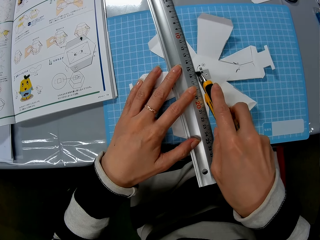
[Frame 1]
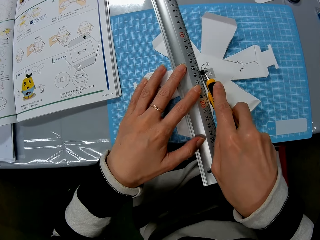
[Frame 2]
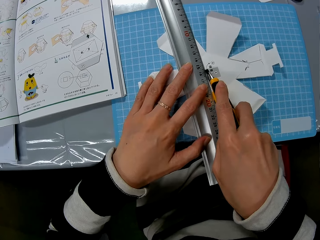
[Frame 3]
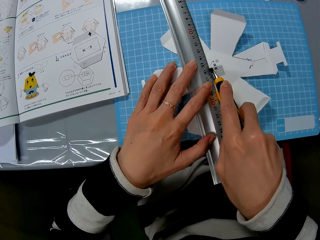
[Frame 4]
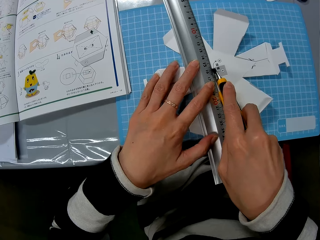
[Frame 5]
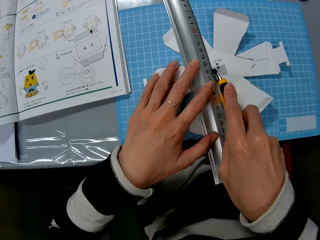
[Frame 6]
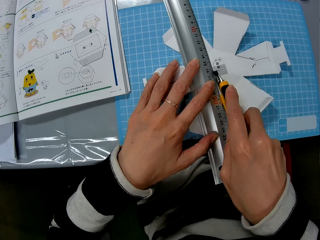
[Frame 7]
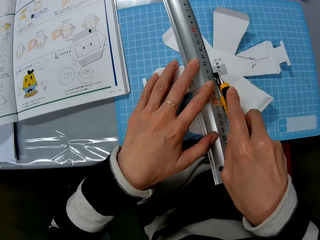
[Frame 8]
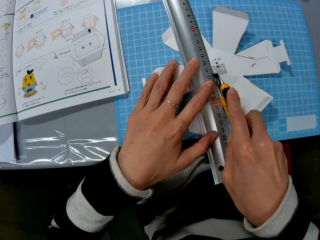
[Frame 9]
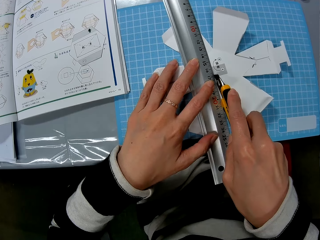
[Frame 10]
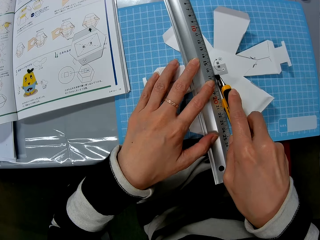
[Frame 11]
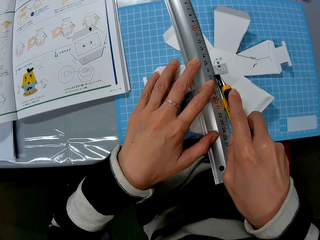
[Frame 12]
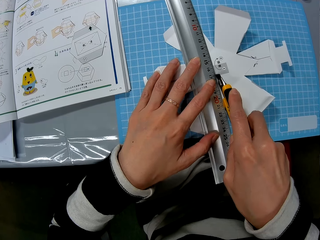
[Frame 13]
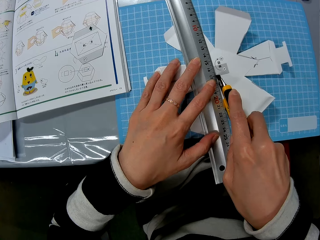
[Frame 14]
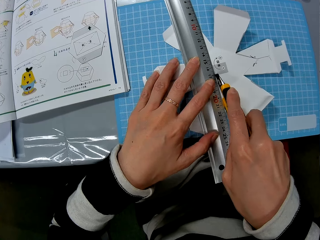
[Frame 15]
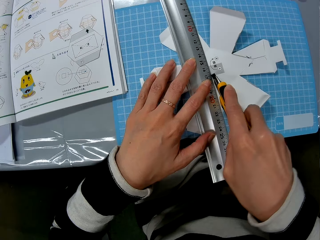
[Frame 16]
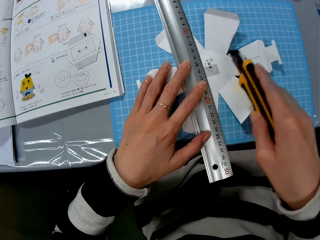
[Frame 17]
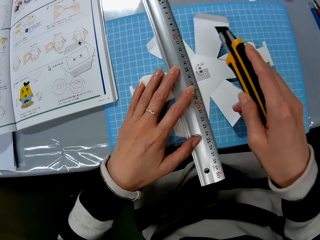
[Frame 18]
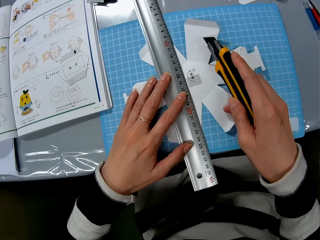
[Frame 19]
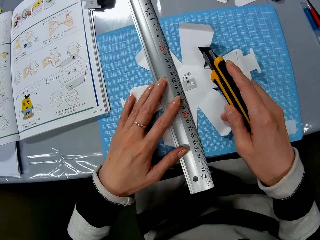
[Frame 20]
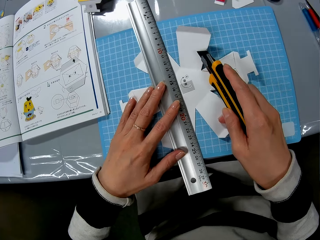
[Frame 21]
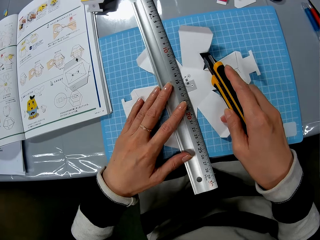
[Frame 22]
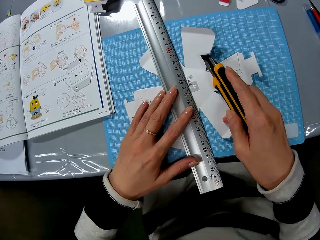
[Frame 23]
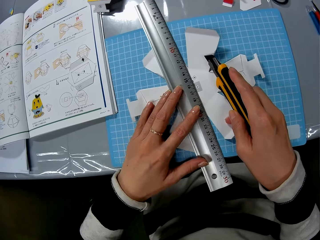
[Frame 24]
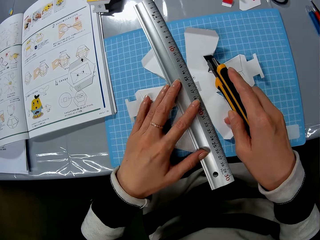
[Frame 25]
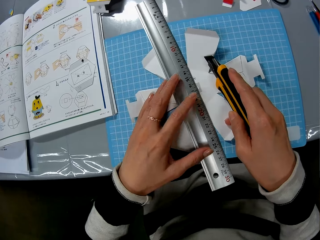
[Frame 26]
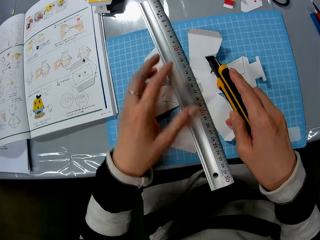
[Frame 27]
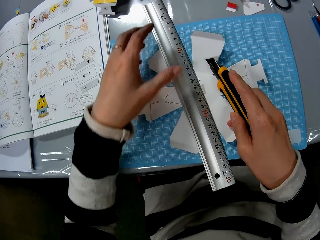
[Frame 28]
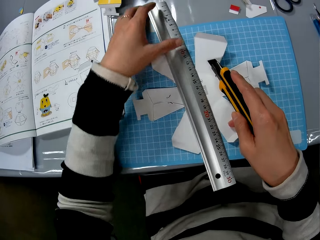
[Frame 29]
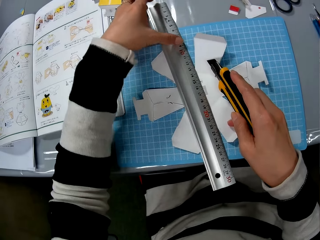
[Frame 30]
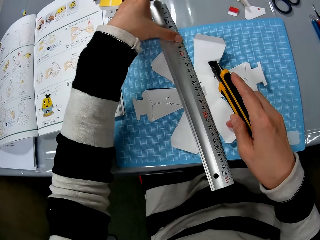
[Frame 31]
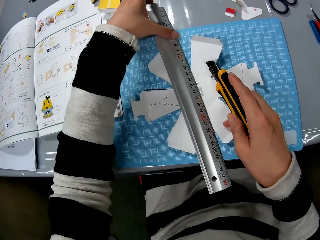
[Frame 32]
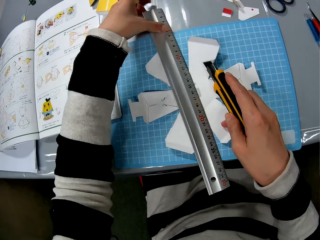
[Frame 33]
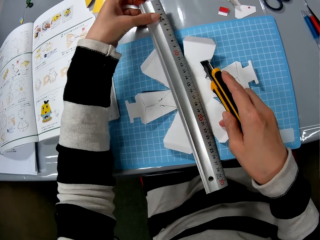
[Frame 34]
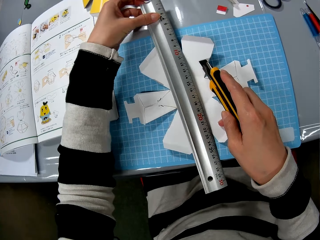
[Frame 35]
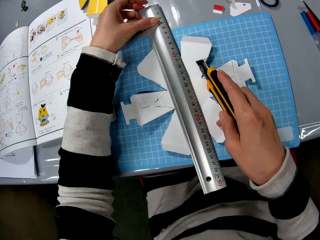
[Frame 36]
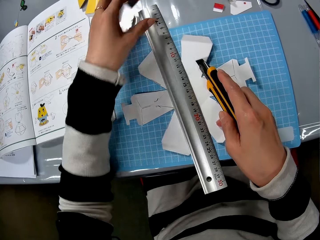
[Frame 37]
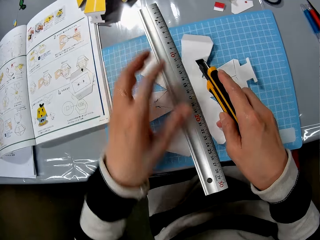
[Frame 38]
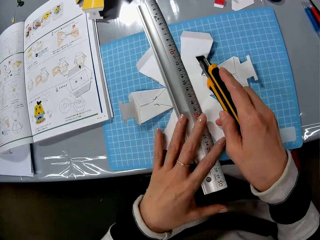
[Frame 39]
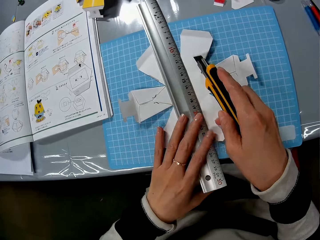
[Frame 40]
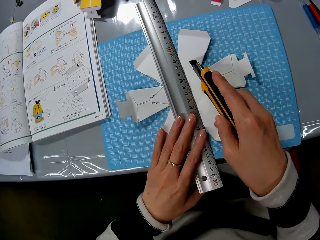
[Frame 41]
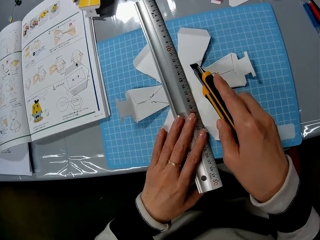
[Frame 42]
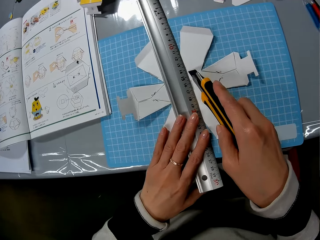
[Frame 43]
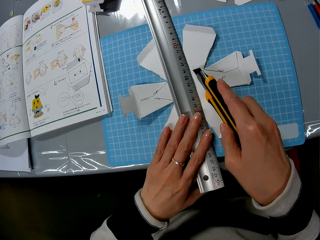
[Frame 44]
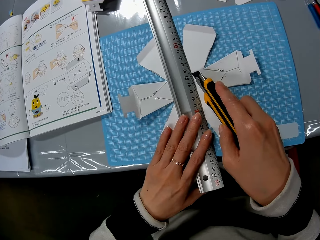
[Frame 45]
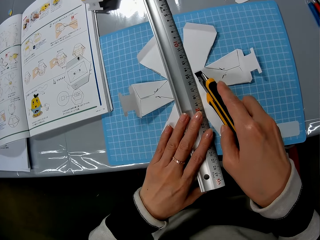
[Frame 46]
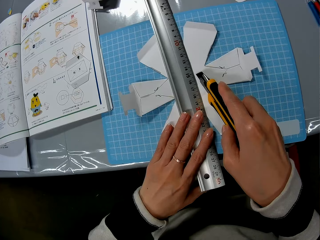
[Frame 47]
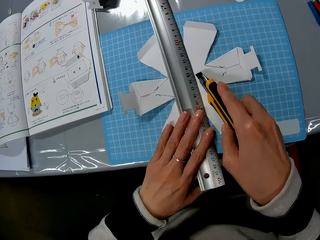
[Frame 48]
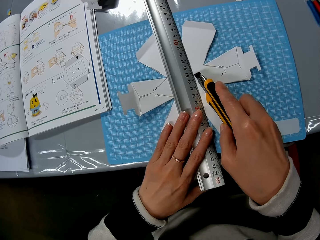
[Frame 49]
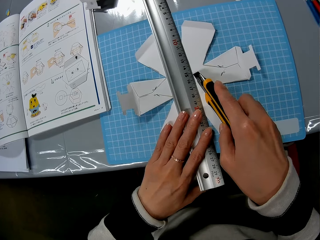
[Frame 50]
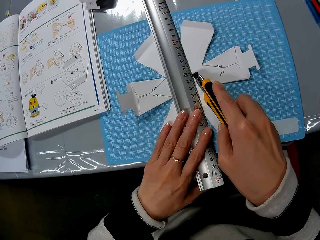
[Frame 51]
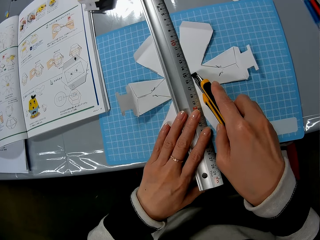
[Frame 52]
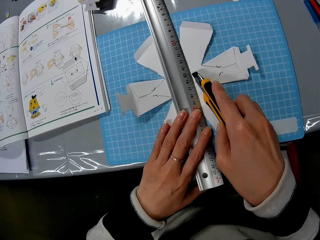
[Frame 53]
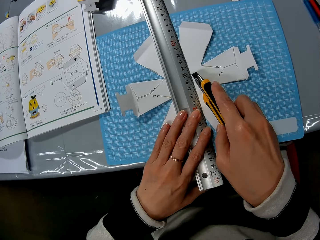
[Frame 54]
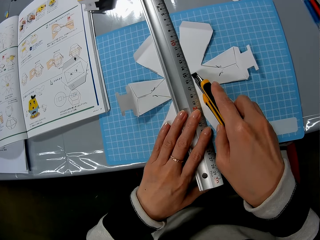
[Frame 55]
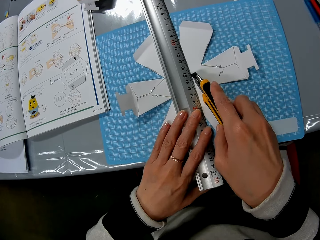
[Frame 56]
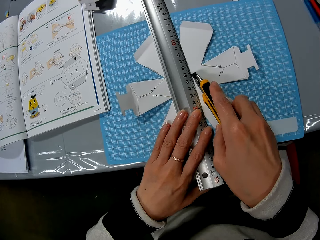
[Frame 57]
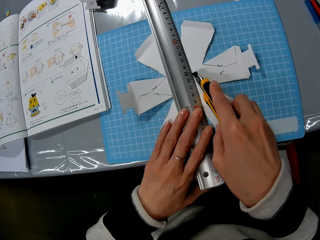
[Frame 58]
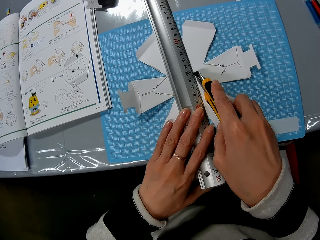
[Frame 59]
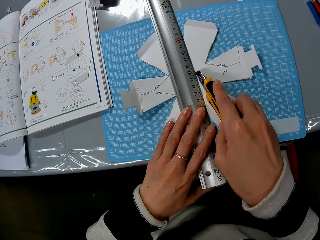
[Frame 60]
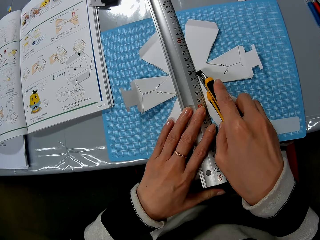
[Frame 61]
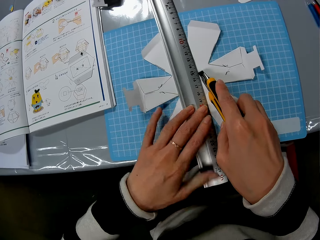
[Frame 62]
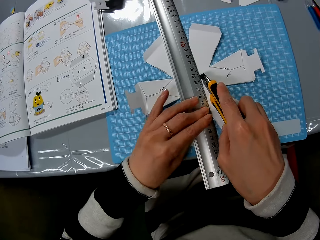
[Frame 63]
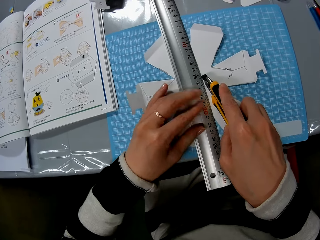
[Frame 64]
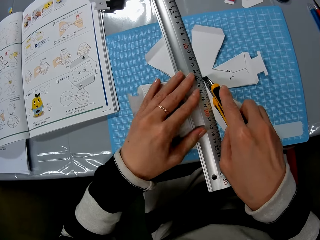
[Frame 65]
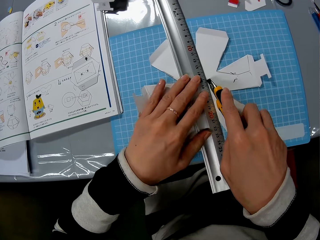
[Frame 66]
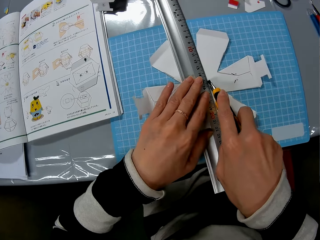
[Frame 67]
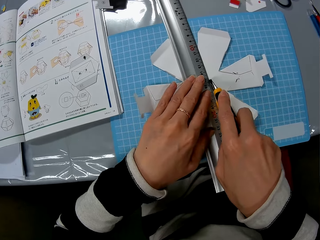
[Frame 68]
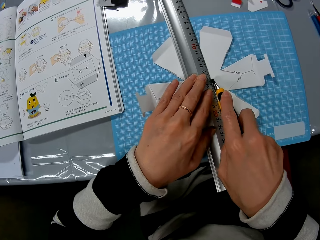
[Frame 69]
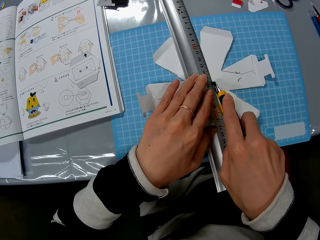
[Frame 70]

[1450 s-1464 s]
The camera wearer cuts the crafting paper with a scalpel. They move the ruler over the crafting paper. They cut the crafting paper with the scalpel.

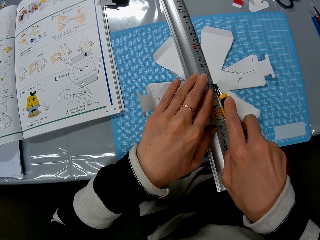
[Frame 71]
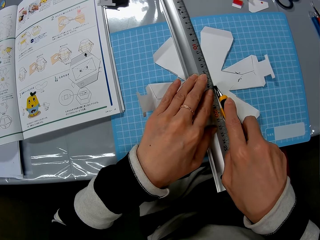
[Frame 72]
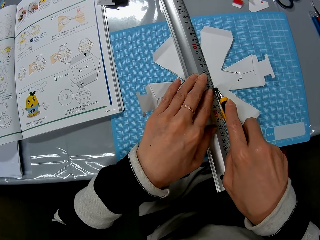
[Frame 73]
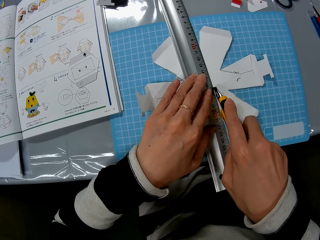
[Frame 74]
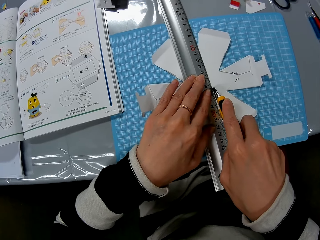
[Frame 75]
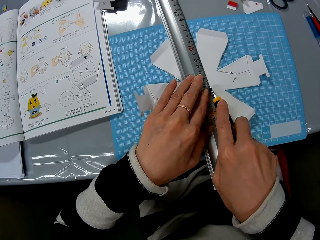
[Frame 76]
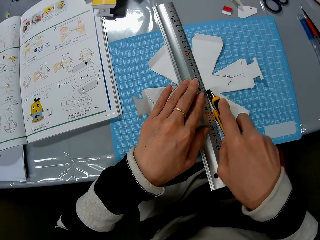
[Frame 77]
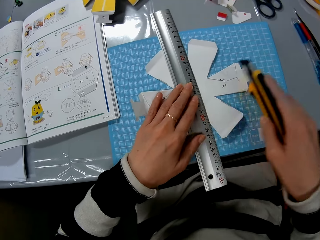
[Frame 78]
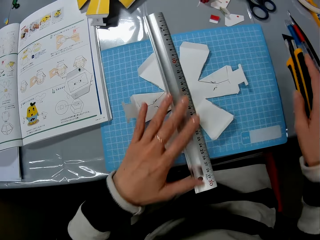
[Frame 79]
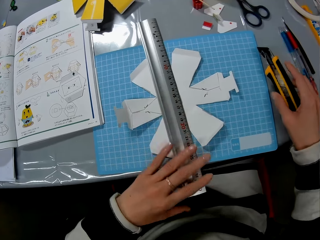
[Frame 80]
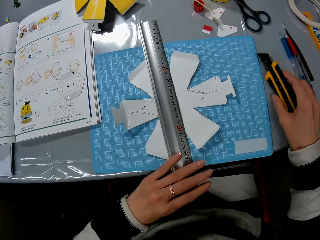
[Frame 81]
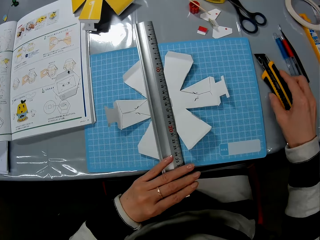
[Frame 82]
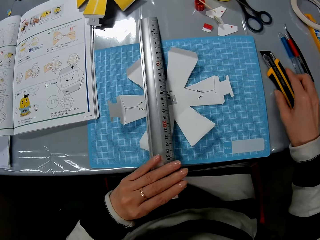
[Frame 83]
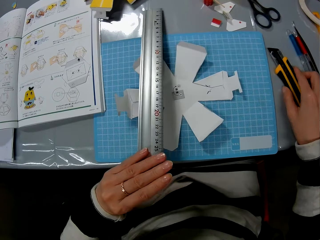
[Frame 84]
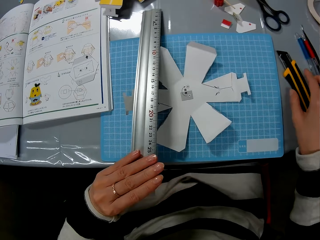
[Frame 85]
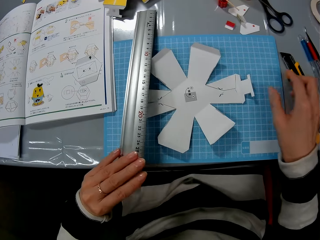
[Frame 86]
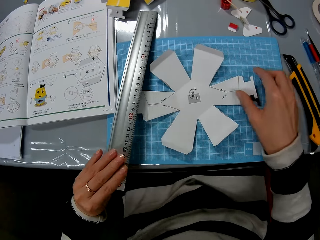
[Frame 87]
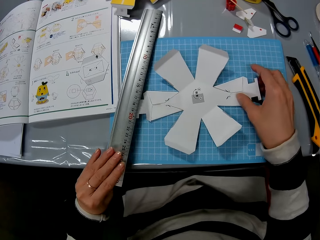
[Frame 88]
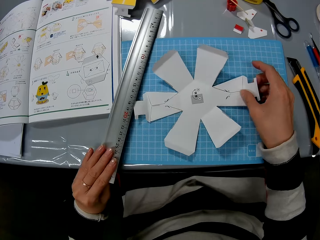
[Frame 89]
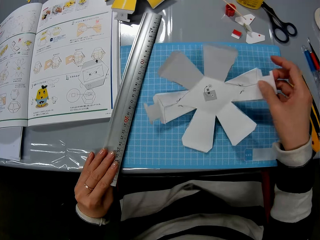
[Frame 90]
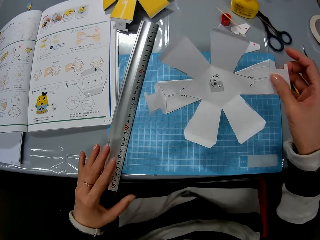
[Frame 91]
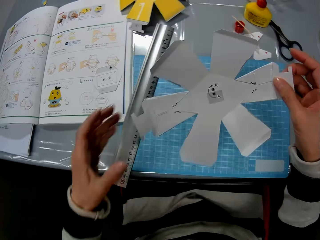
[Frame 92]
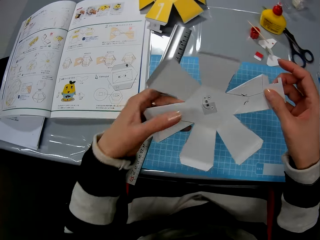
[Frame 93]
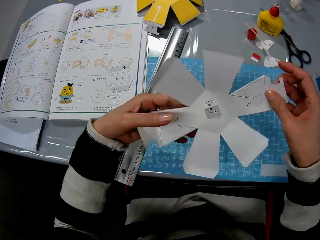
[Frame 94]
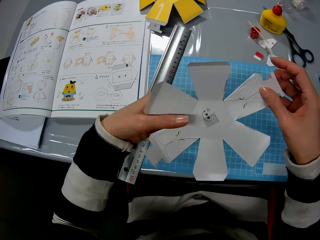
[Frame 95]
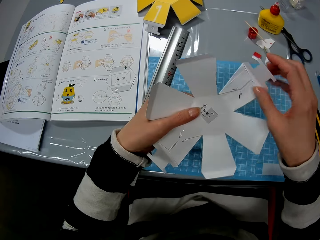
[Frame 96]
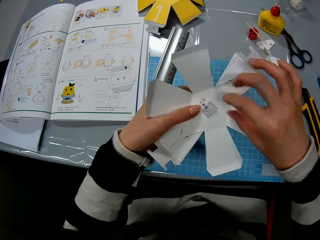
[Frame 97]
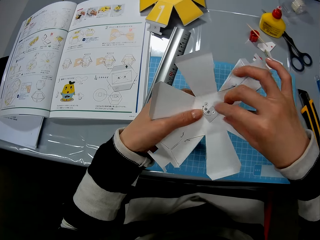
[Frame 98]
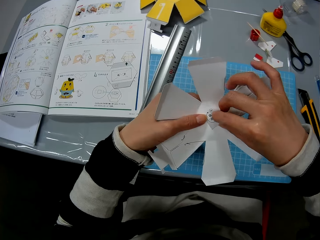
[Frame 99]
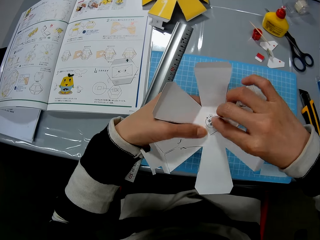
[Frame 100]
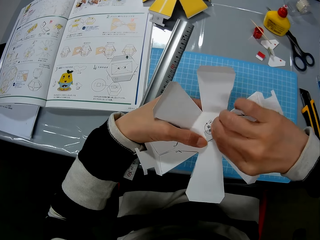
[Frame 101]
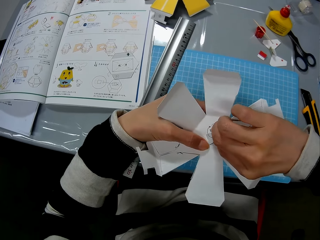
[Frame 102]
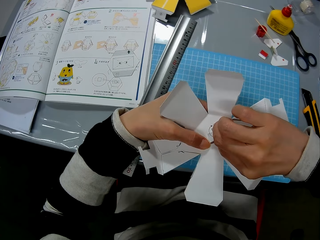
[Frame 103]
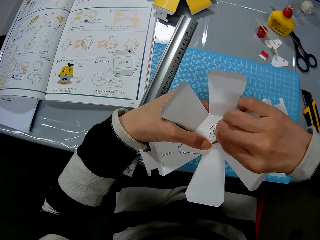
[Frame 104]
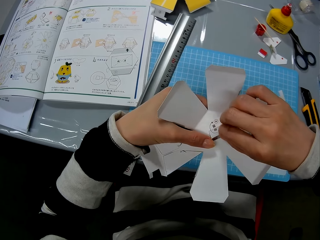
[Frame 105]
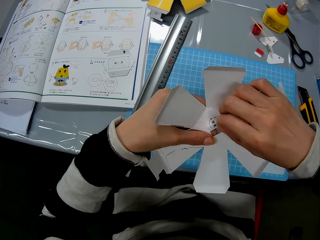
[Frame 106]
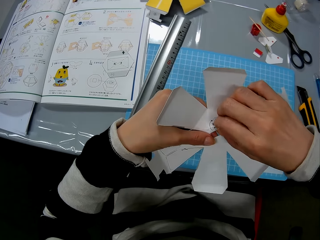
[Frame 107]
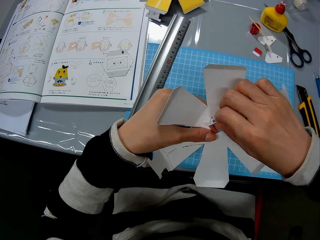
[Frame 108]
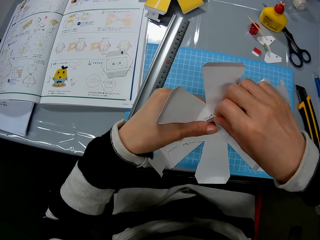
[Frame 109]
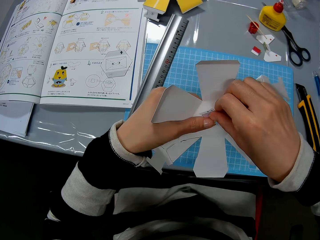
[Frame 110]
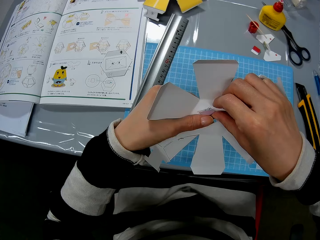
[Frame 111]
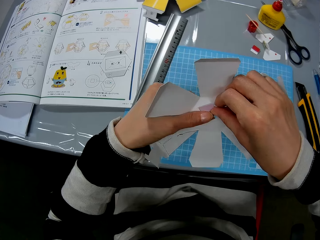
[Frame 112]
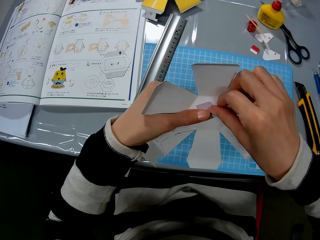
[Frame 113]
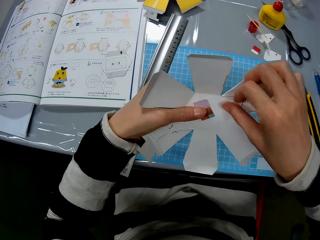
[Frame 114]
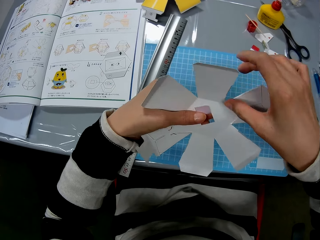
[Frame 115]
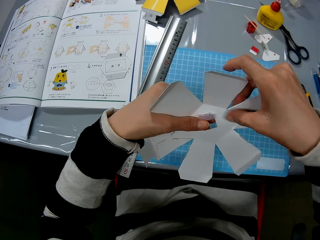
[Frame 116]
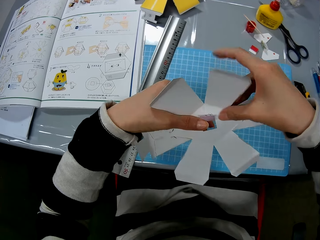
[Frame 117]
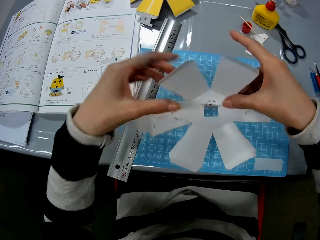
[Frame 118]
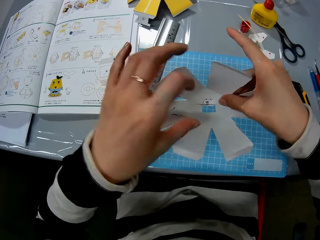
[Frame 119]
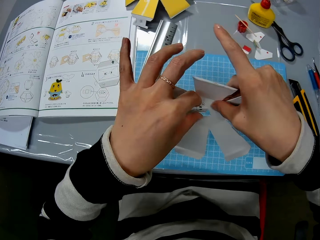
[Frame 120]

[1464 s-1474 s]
The camera wearer drops the utility knife on the table. They pick up the crafting paper. They put the ruler on top of the drawing board. They fold the cut out part on the crafting paper. They try to pop out the crafting paper.
